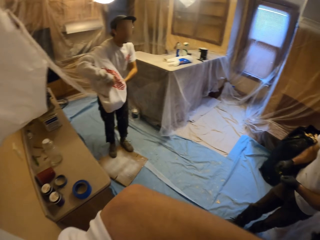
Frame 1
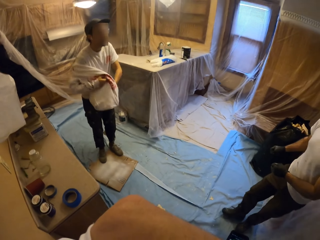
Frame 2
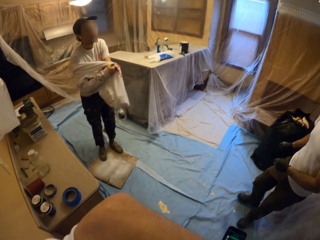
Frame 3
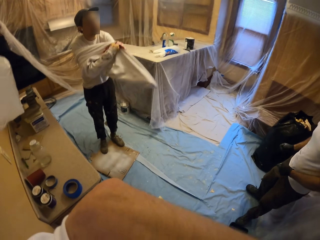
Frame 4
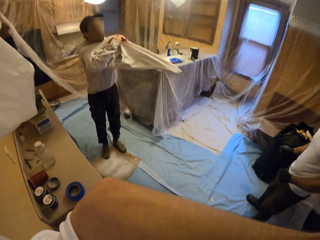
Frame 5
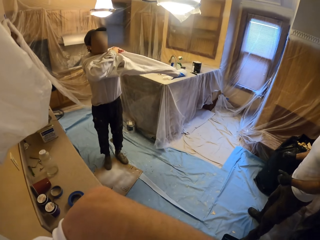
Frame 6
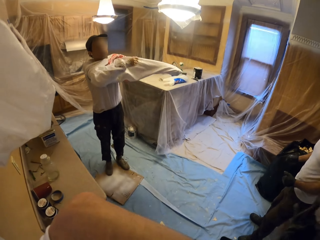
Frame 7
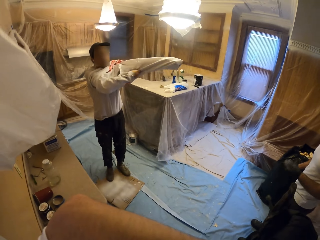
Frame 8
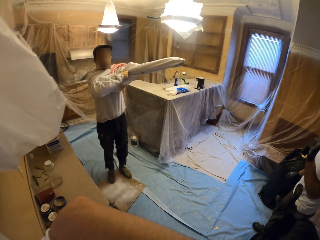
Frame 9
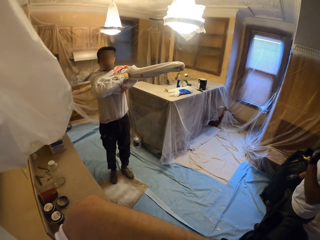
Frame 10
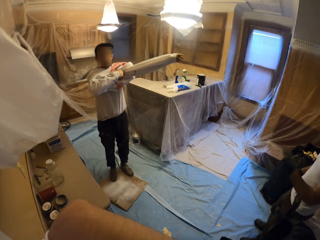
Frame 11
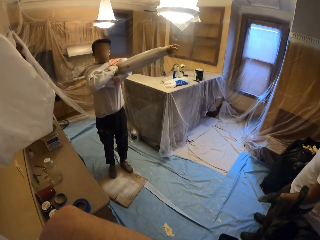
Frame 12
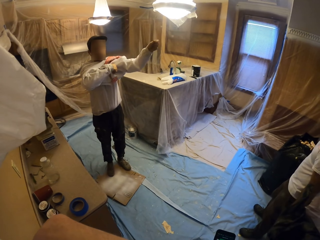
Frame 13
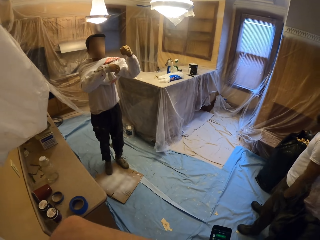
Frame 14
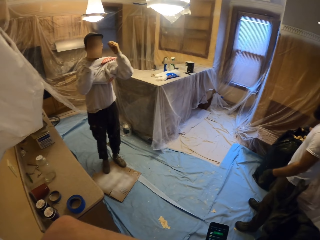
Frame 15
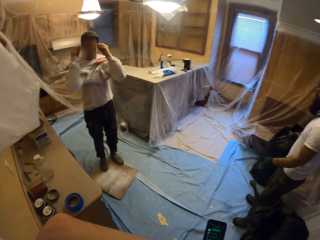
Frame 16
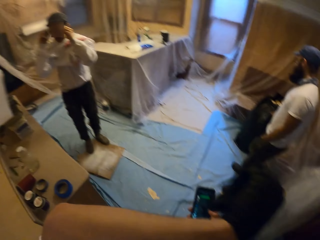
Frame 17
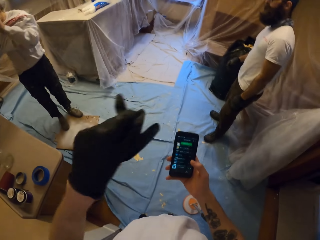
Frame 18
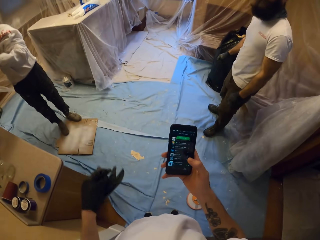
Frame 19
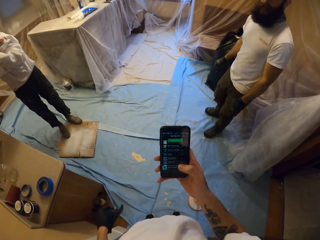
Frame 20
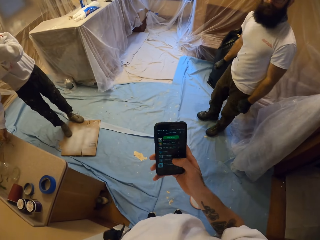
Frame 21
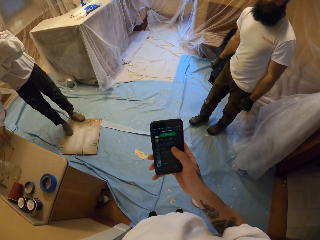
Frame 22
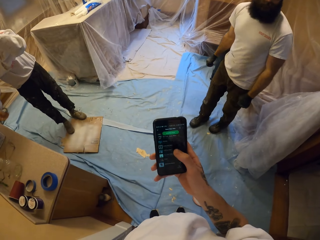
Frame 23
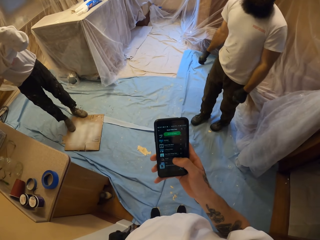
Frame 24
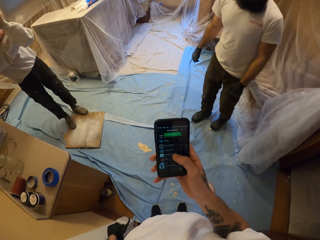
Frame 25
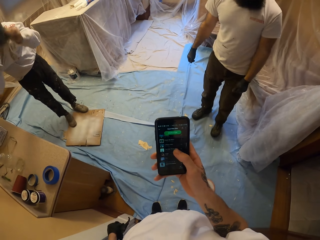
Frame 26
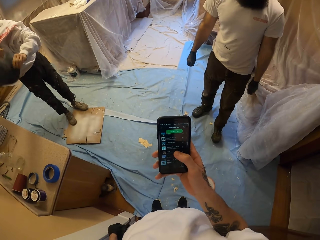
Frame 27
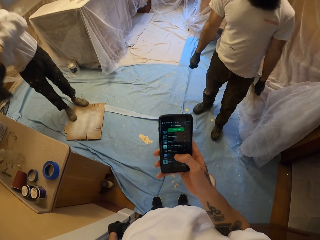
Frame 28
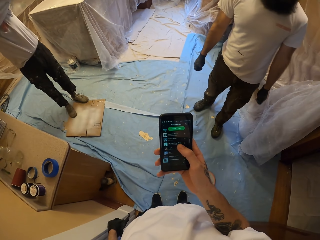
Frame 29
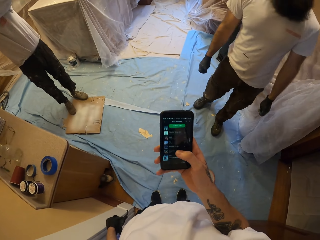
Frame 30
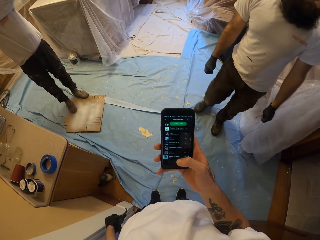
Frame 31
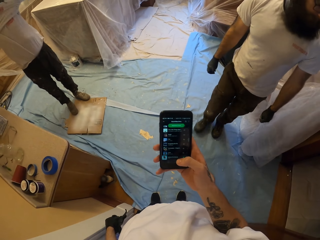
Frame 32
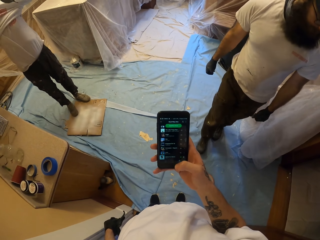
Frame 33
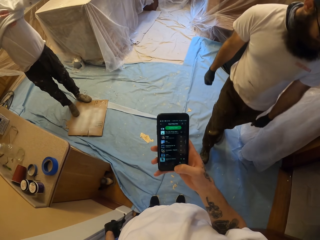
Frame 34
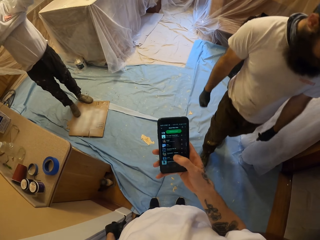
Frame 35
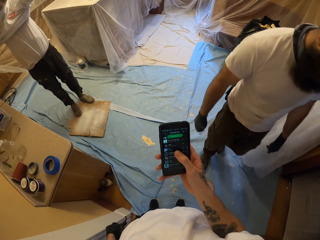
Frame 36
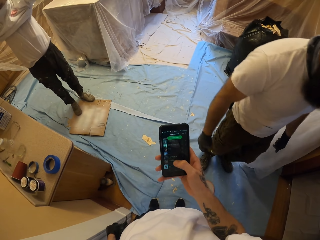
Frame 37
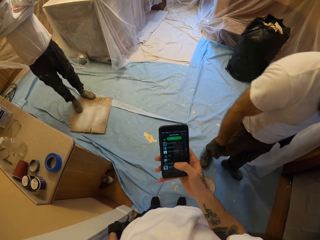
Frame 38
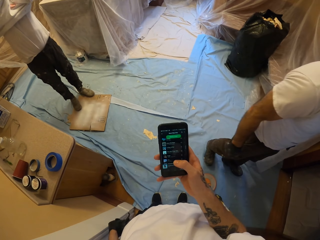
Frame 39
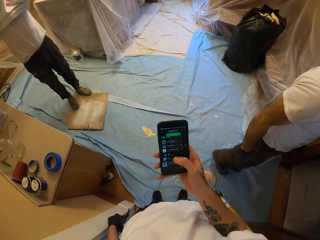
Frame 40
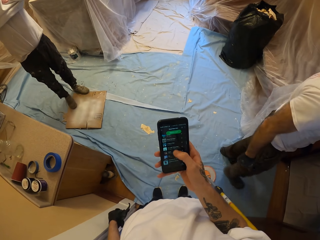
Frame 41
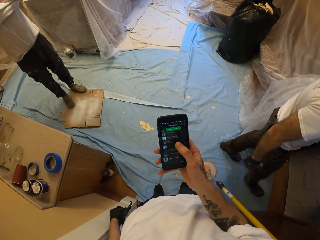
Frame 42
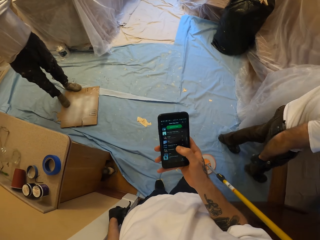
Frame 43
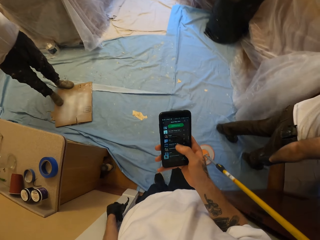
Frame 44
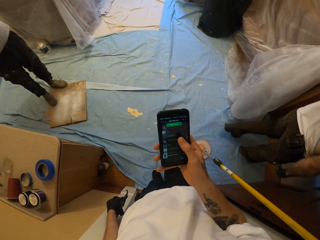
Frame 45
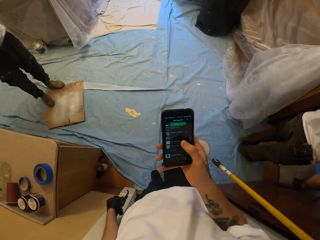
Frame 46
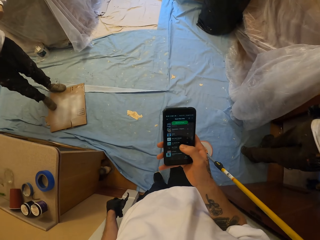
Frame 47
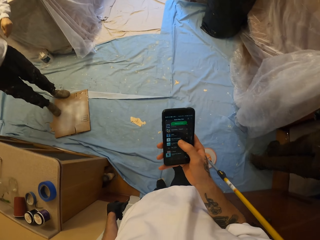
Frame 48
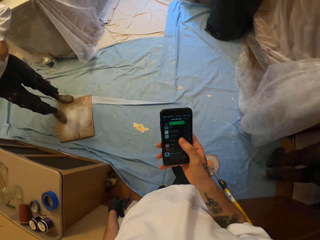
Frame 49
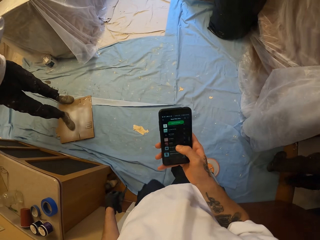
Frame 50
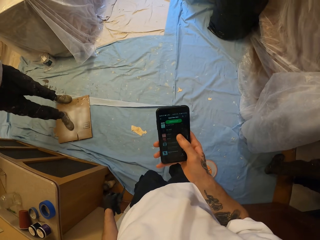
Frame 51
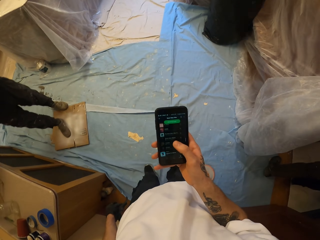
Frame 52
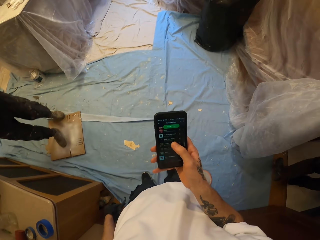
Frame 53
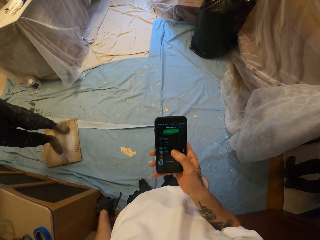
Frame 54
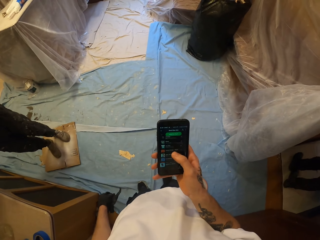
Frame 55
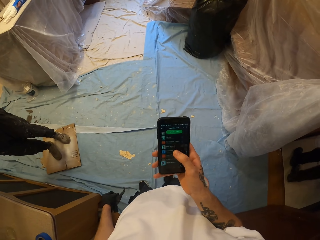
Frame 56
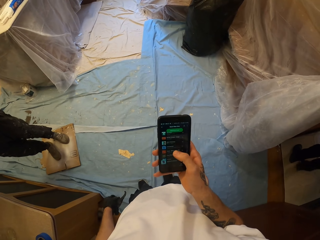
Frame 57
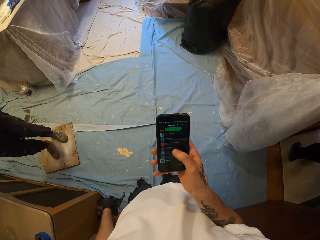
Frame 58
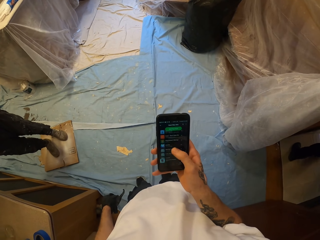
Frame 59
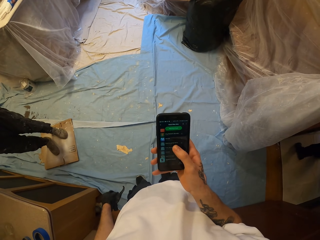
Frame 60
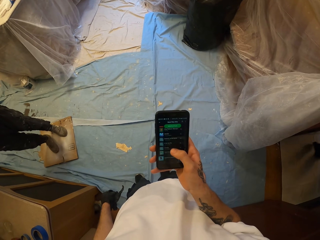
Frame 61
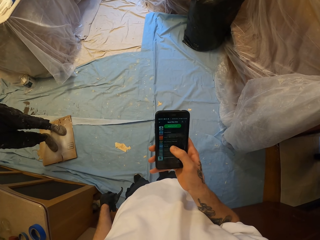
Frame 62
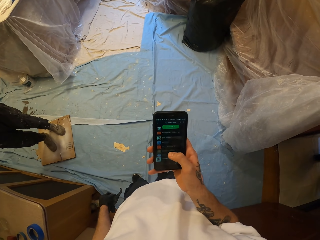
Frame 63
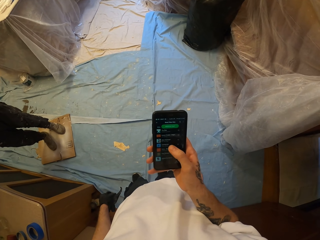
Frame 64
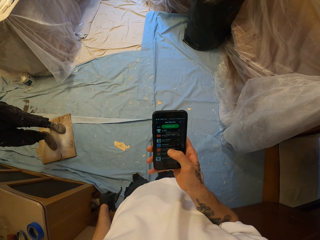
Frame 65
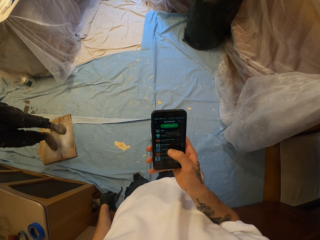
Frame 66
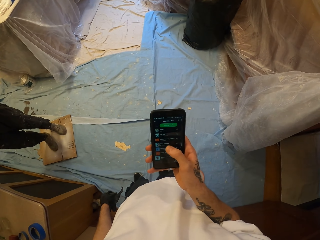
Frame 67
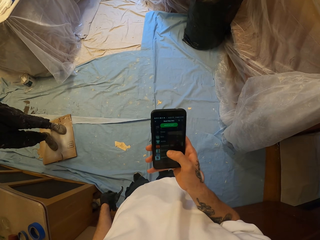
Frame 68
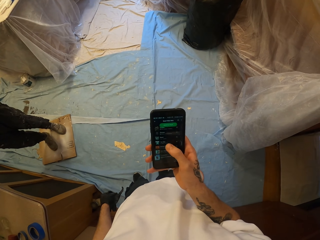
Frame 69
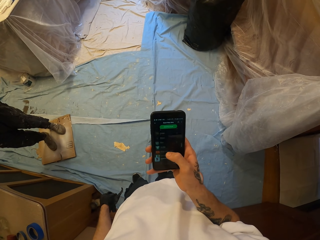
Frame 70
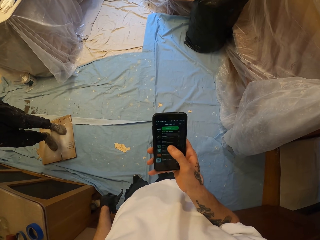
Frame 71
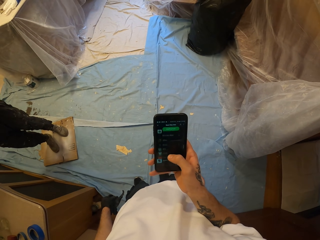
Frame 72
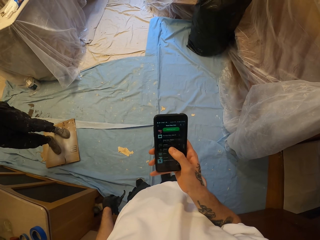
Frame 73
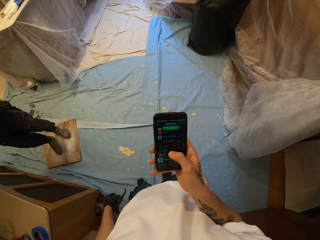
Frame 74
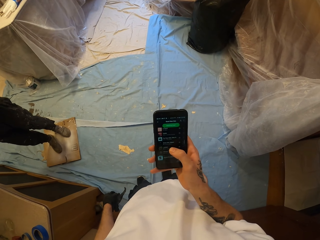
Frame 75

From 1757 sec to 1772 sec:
A person wears a sweater. The camera wearer moves the right hand. They scroll the phone. The person walks to the other side of the room. The camera wearer scrolls the phone.

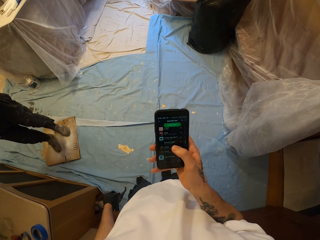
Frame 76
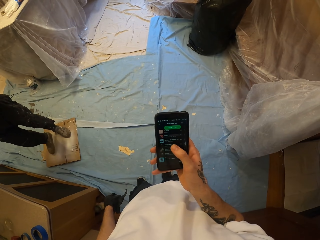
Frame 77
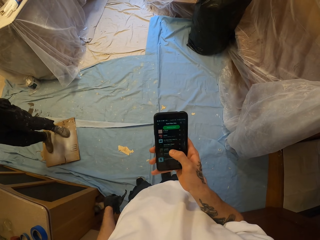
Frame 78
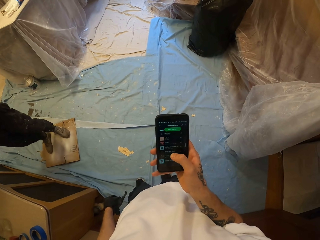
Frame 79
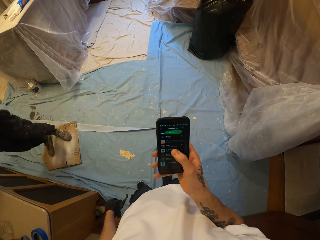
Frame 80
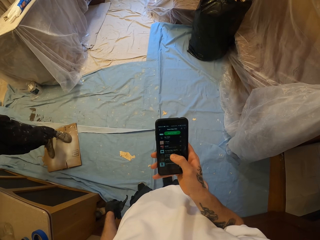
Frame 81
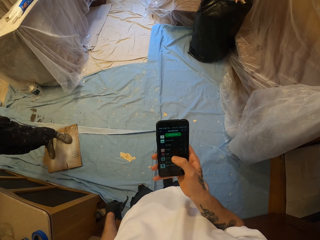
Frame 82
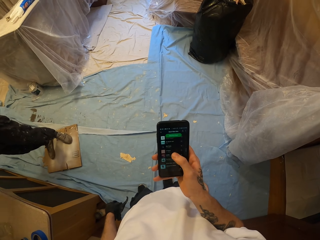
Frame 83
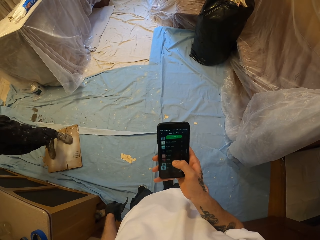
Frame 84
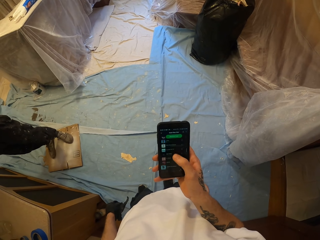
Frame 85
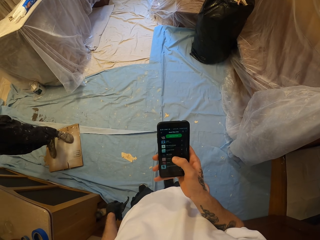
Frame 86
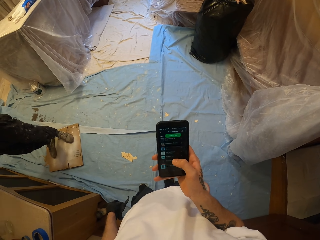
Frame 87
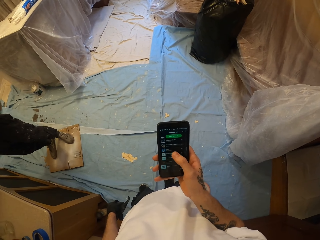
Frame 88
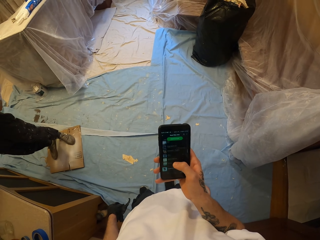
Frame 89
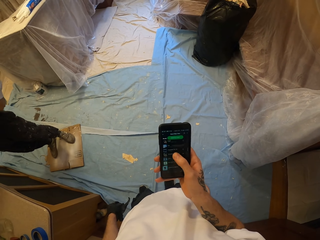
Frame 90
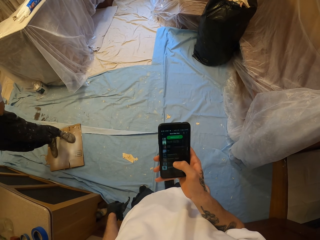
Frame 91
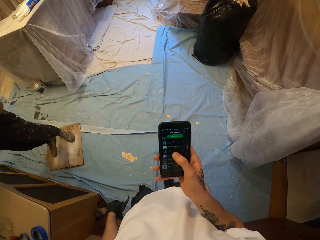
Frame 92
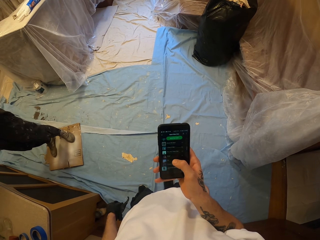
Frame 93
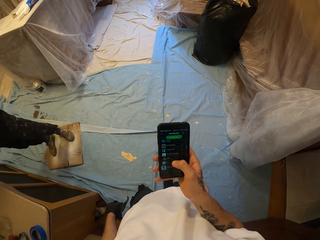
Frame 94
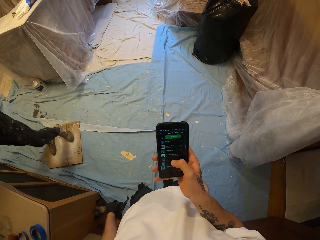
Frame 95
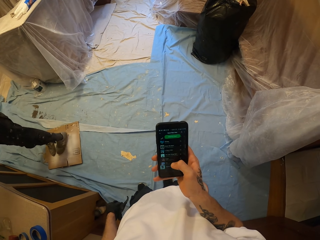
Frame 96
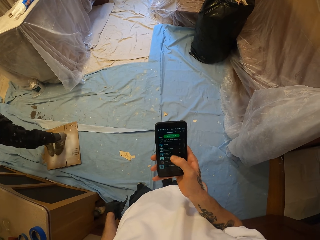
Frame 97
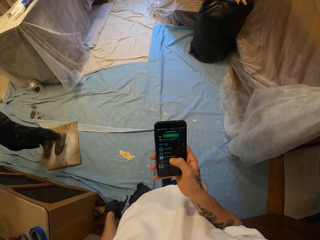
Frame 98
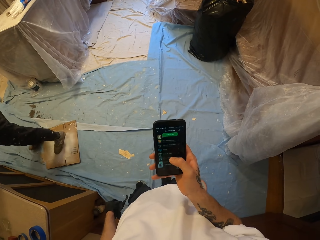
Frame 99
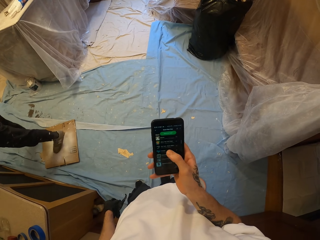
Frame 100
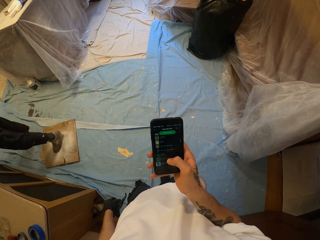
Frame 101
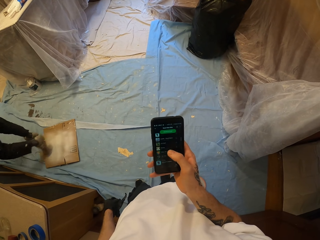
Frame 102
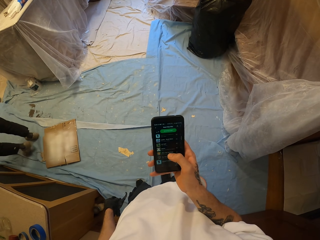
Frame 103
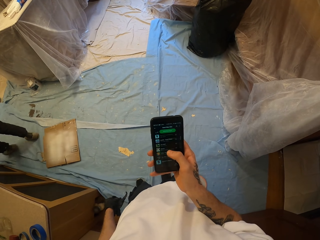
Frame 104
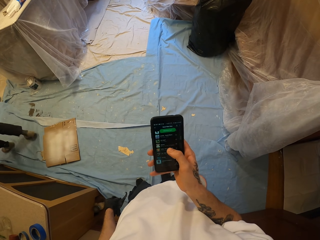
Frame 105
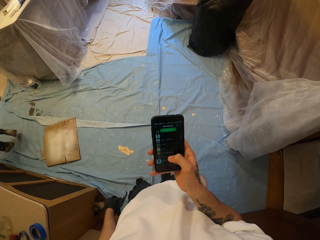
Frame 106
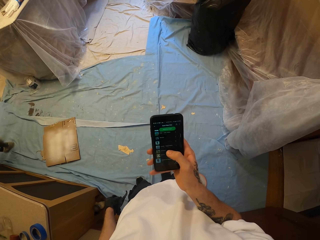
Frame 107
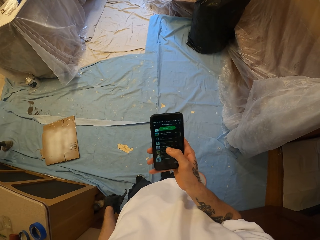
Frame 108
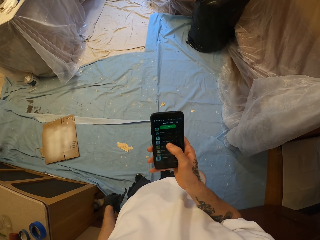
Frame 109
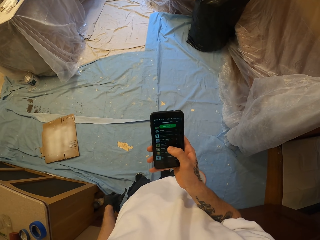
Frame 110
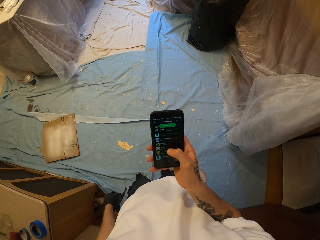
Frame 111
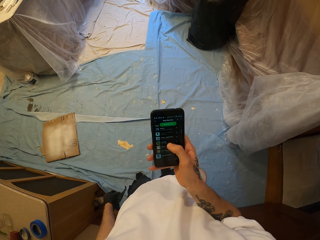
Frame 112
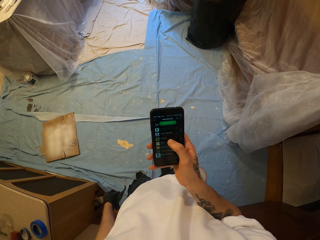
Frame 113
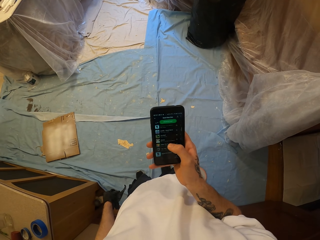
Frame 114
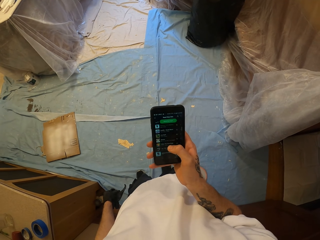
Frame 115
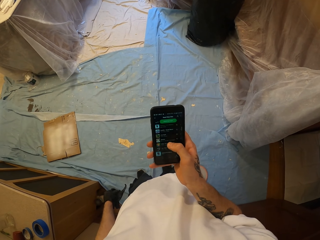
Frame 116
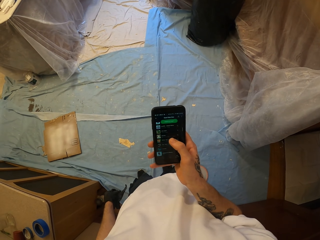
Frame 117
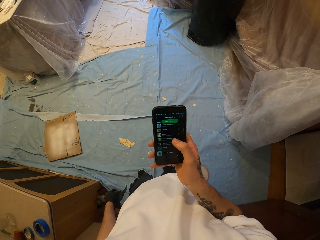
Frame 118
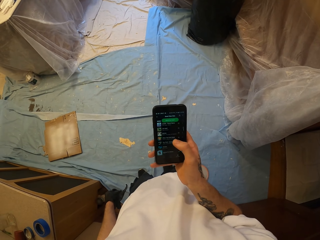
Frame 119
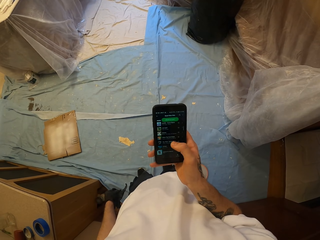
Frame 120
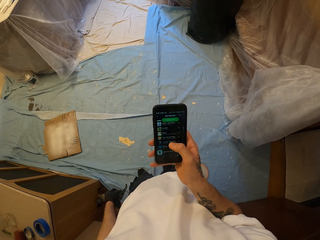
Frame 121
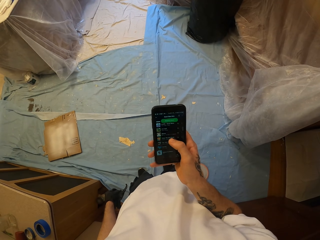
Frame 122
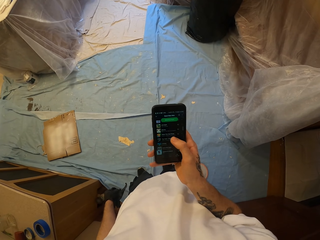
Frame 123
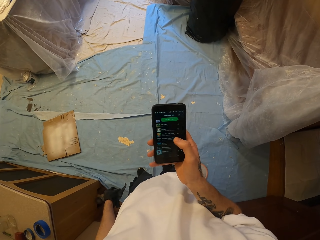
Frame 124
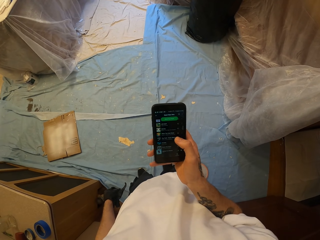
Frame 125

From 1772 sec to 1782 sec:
The camera wearer holds the phone. A person walks away.
